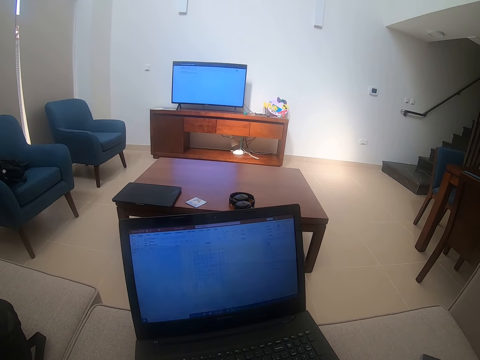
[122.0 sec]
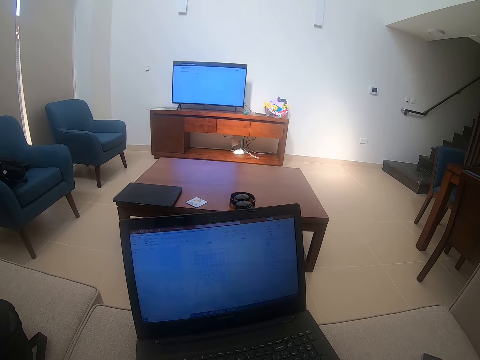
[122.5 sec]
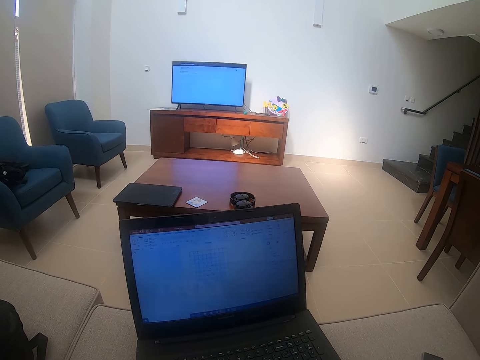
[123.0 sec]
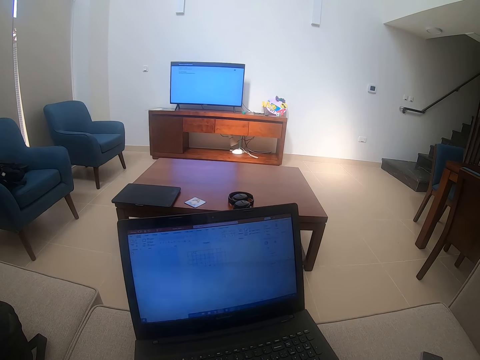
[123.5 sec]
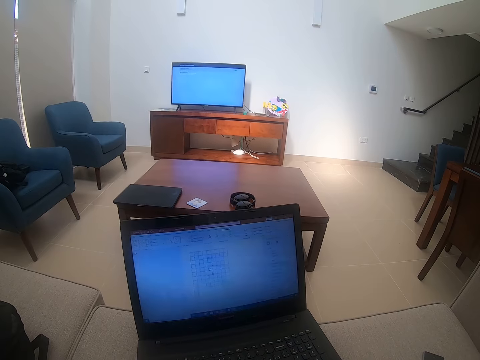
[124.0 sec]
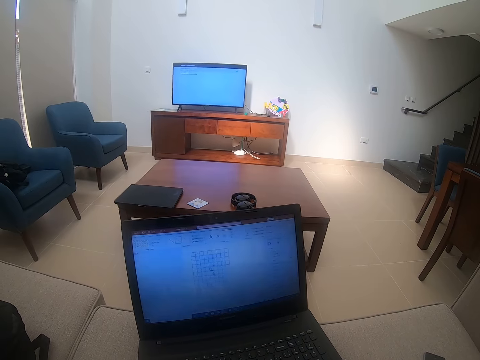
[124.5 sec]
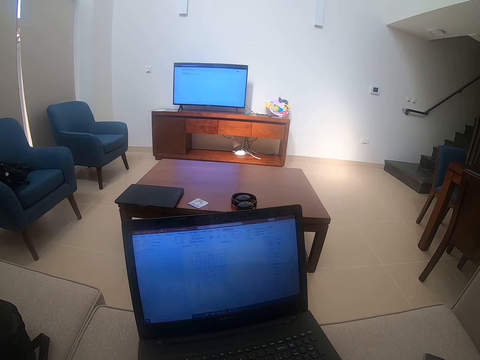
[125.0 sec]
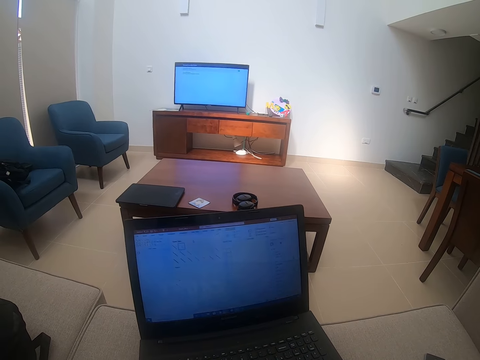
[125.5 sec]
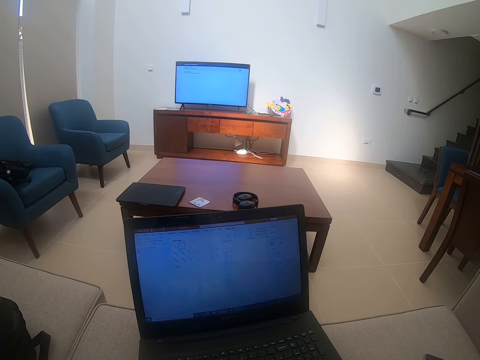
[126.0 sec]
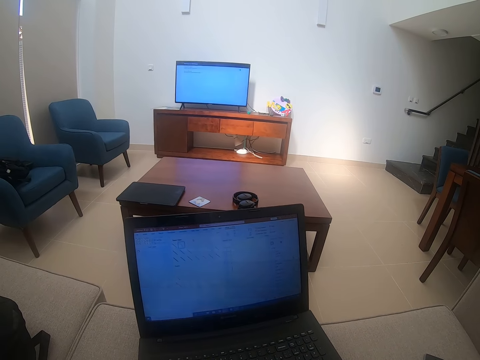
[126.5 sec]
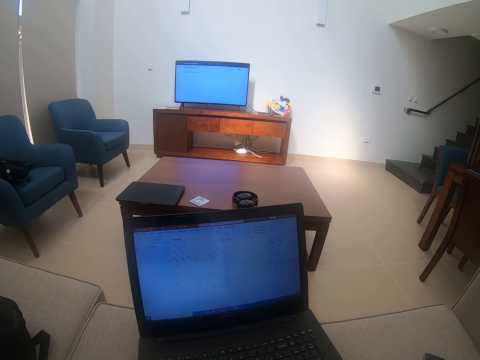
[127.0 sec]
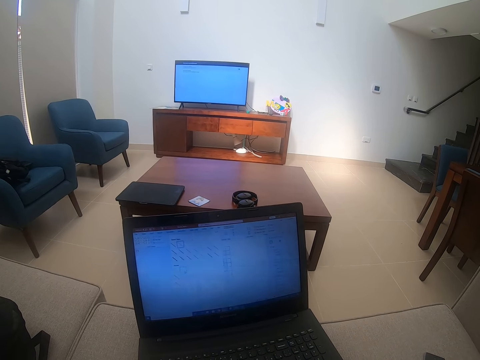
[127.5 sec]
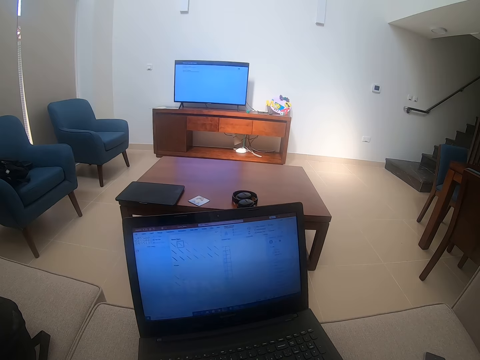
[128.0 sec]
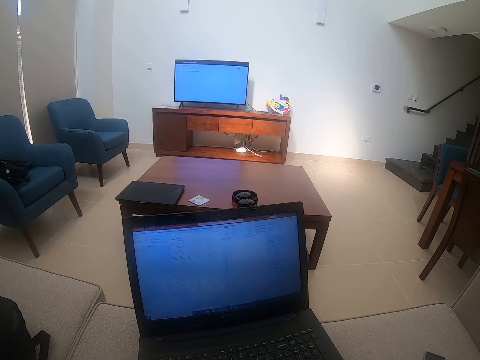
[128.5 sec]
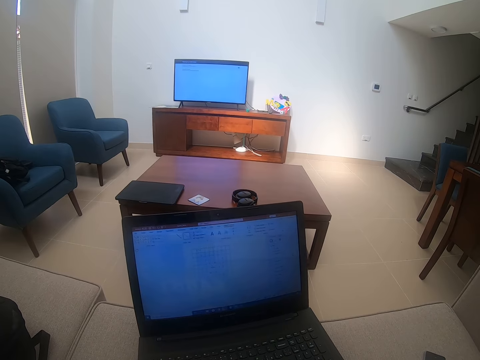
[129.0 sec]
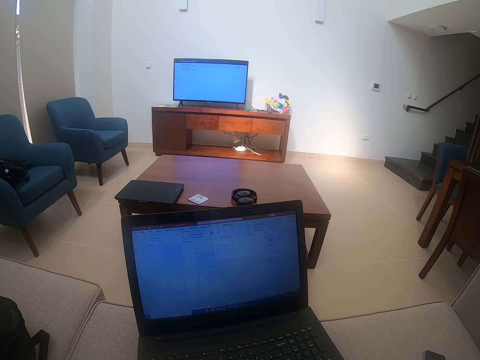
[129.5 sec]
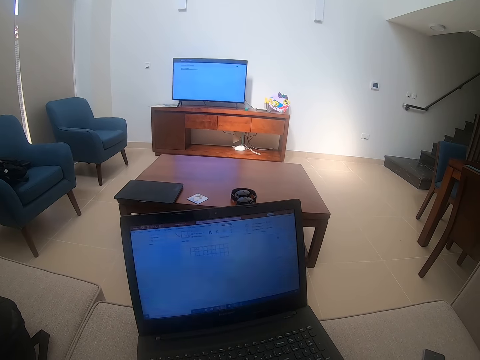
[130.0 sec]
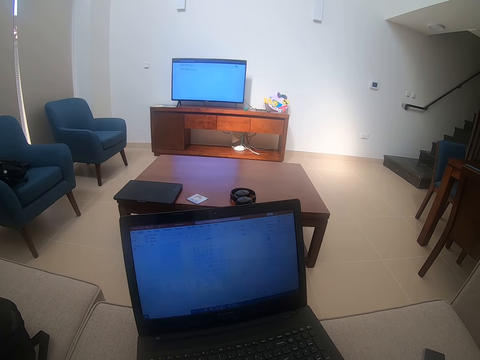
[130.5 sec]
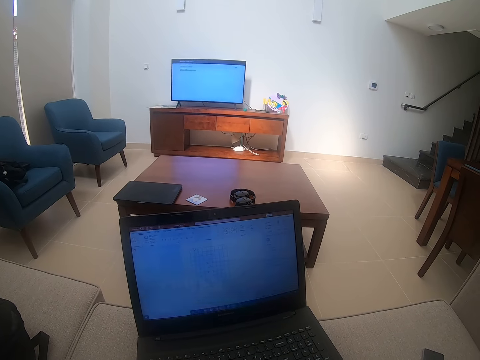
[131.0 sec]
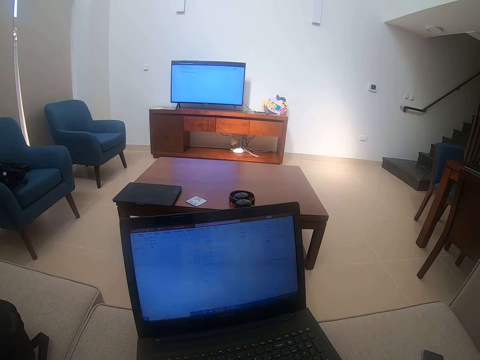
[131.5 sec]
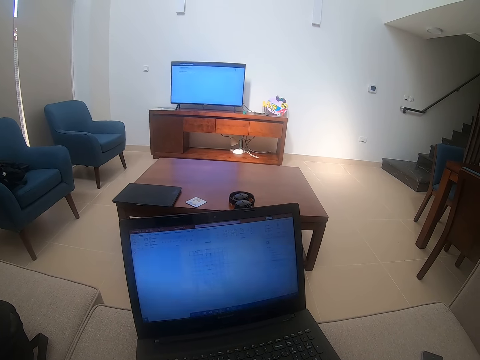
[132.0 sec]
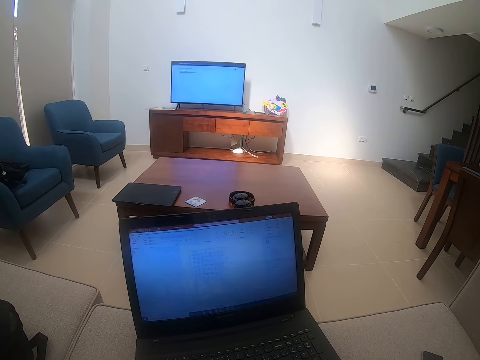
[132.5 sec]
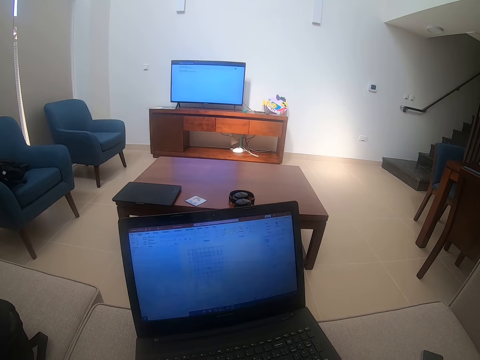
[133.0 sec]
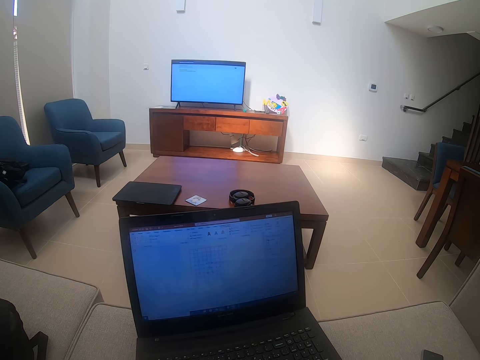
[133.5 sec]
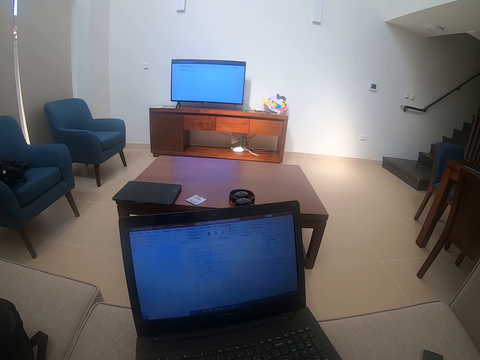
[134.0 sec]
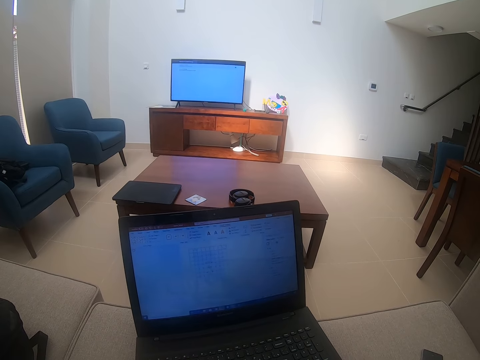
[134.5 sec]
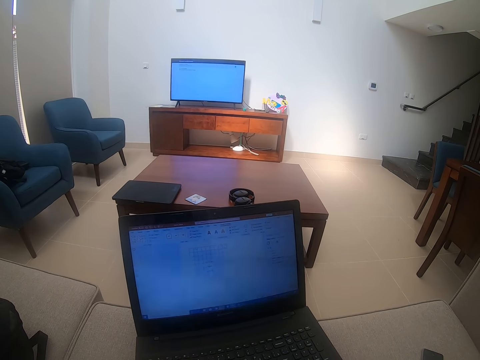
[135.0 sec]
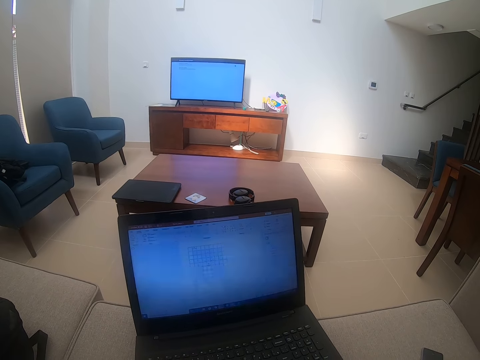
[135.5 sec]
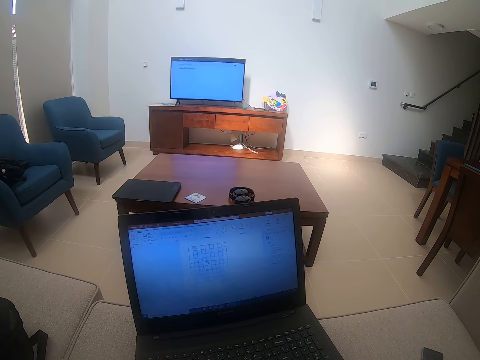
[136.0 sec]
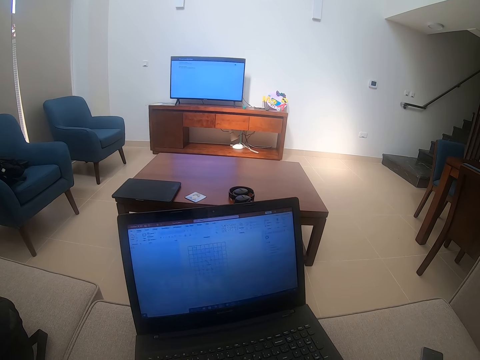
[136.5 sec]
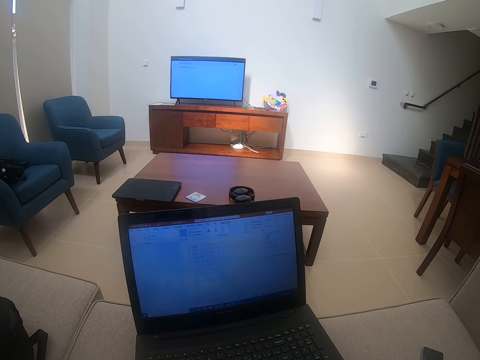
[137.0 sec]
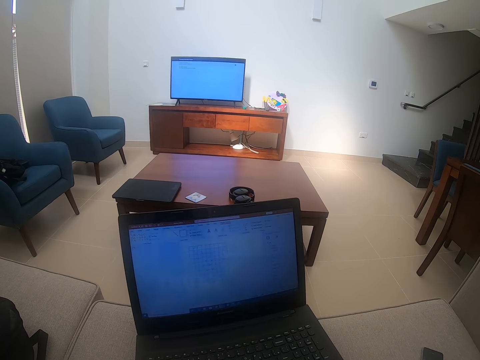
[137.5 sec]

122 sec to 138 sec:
The laptop blinks. The camera wearer watches the background.

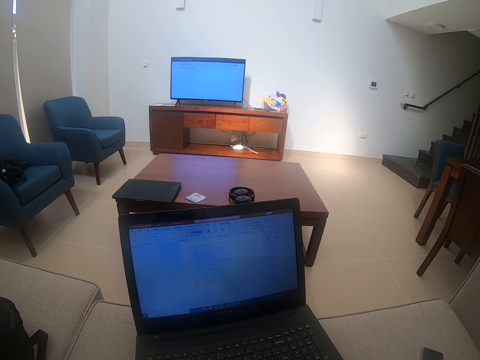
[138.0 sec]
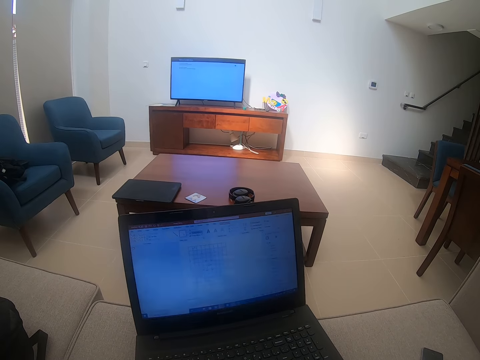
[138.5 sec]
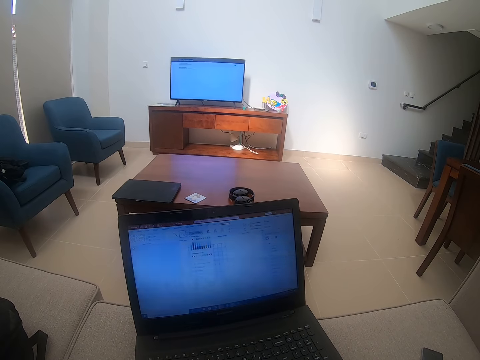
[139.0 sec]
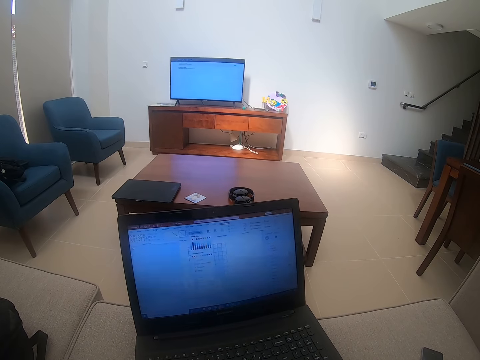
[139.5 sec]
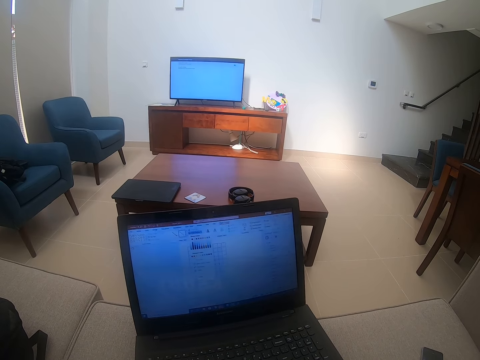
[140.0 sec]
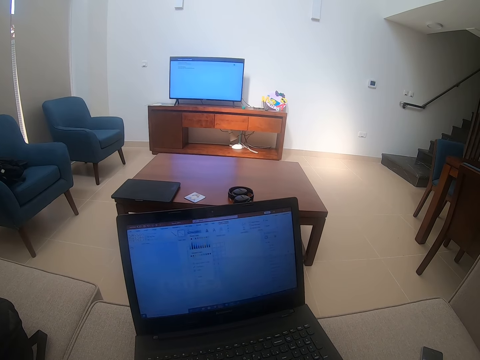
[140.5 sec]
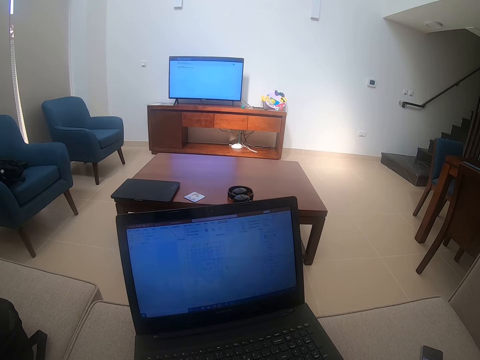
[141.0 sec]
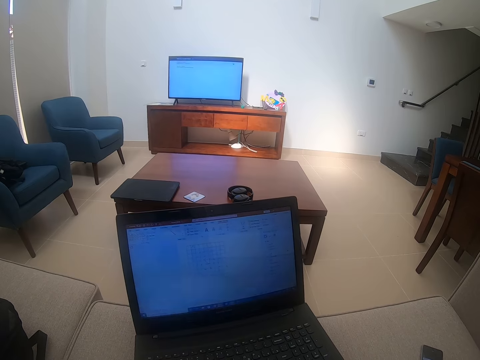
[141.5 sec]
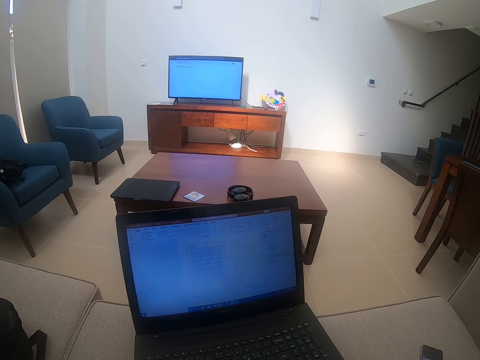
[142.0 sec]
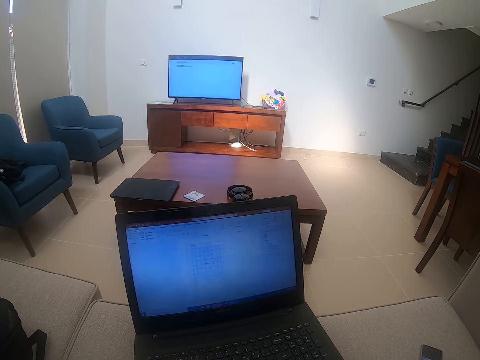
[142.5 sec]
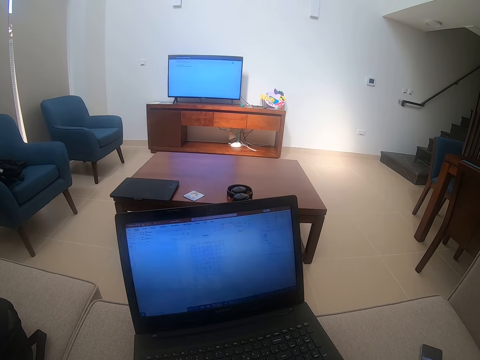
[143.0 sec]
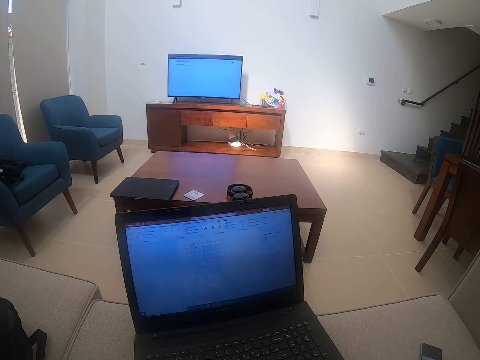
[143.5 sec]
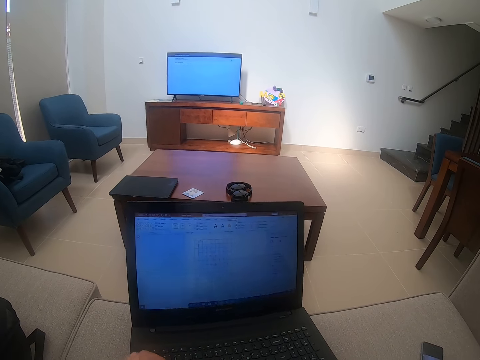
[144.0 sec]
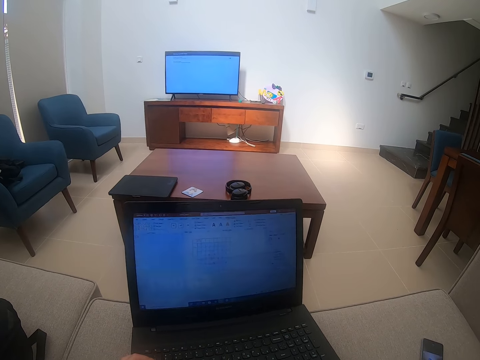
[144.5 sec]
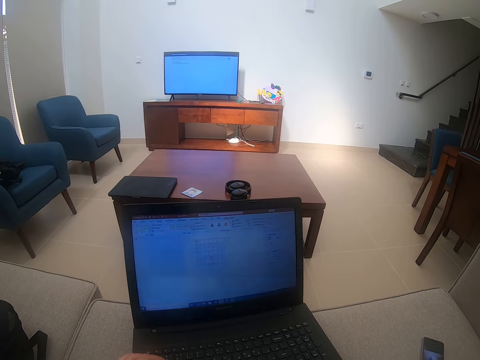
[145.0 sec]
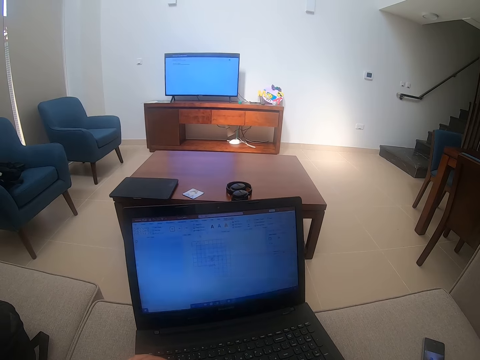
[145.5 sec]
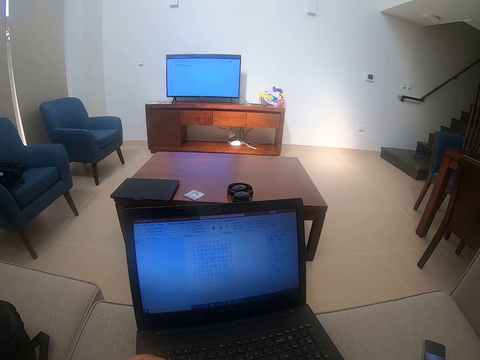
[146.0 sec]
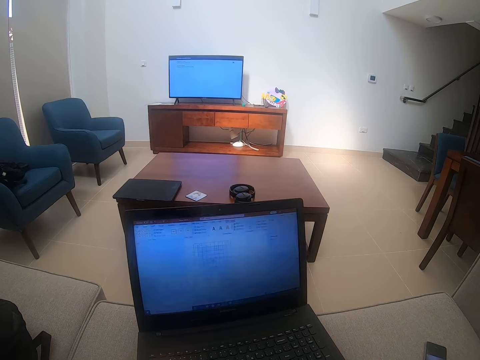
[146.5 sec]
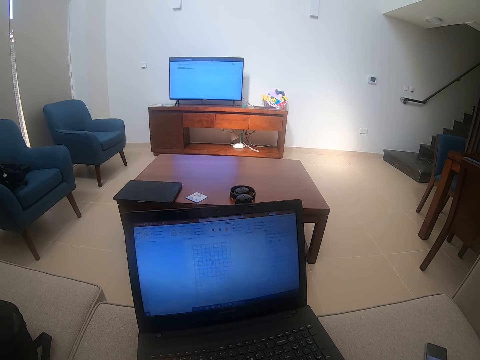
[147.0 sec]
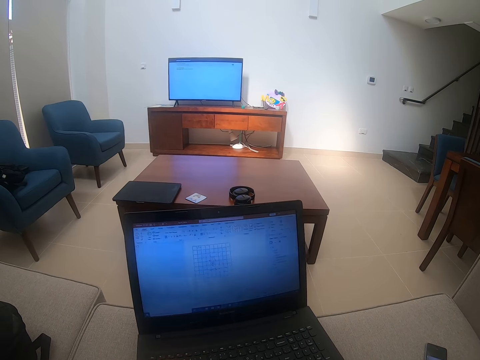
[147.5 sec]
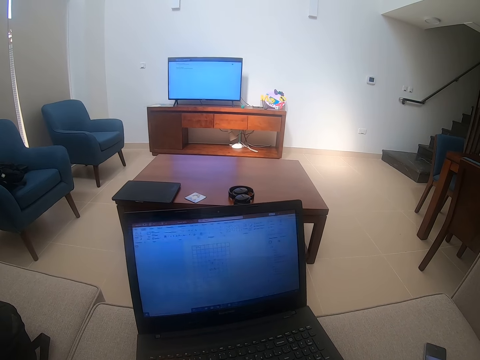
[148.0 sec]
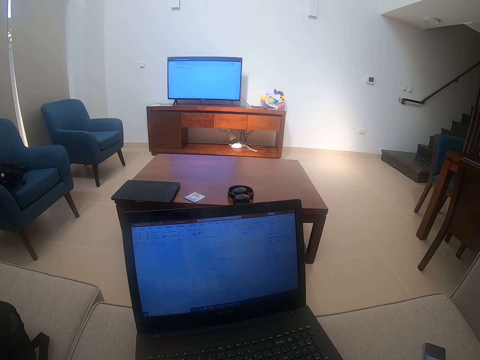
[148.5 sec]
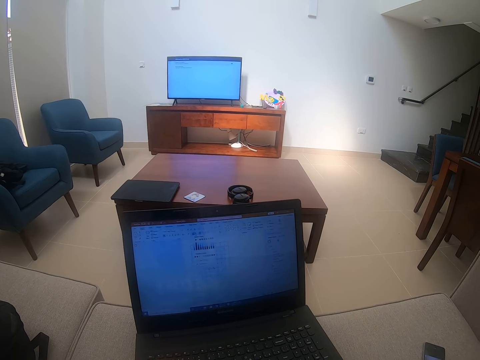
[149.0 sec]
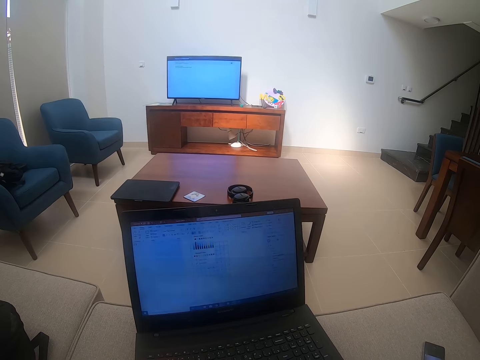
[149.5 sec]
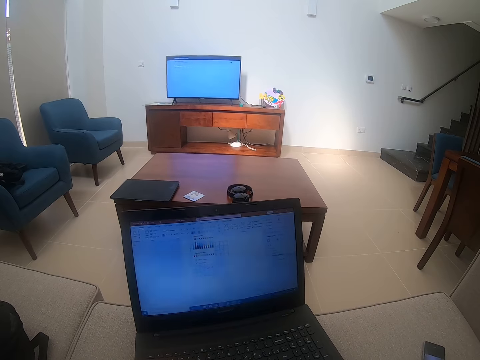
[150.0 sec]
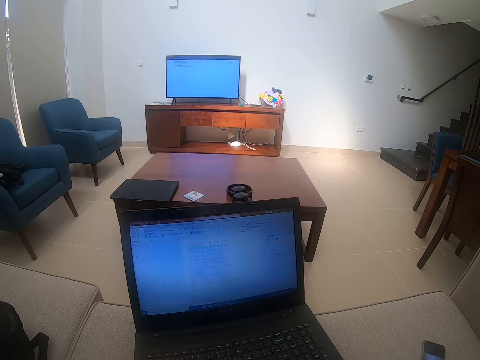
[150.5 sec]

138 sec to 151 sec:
The camera wearer touches the laptop.
